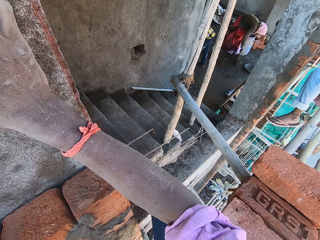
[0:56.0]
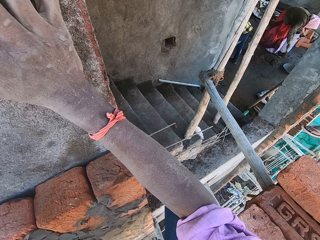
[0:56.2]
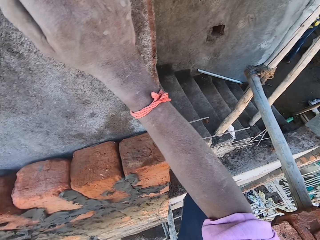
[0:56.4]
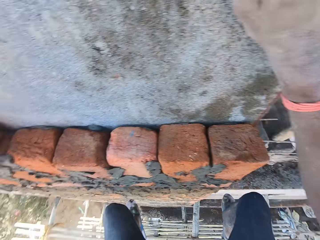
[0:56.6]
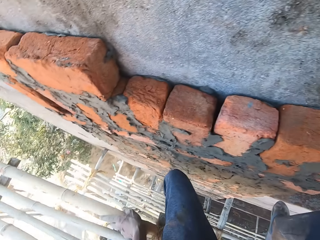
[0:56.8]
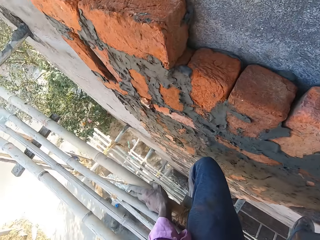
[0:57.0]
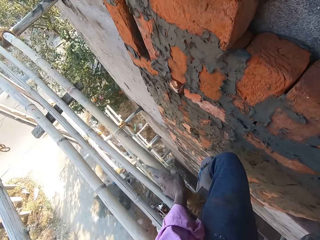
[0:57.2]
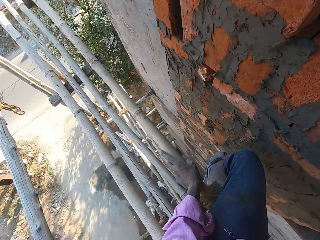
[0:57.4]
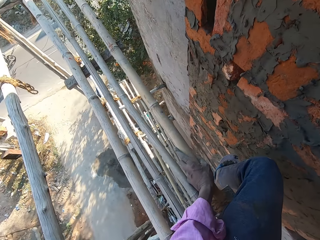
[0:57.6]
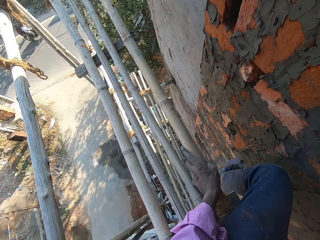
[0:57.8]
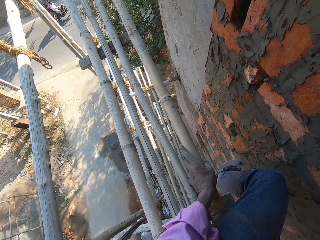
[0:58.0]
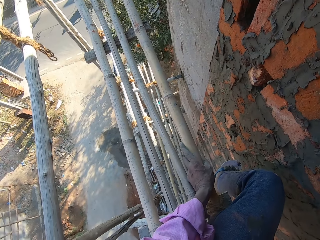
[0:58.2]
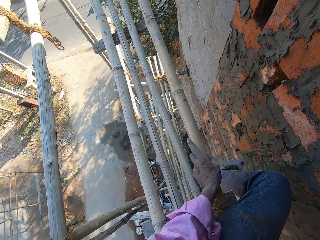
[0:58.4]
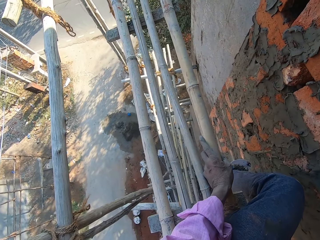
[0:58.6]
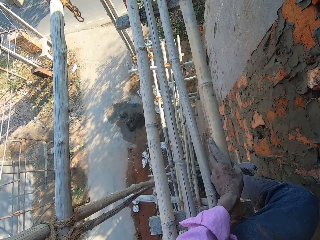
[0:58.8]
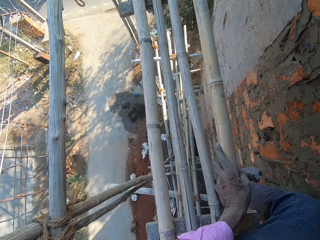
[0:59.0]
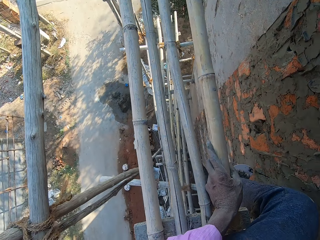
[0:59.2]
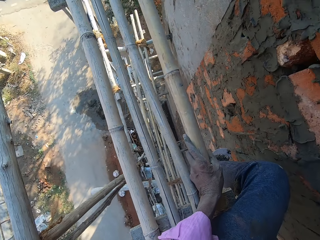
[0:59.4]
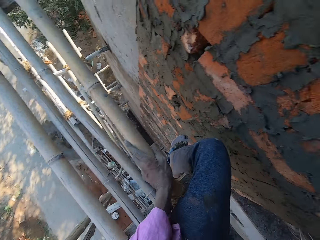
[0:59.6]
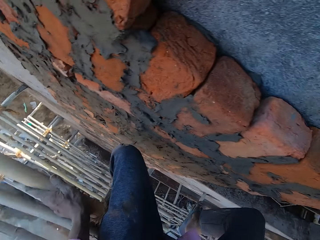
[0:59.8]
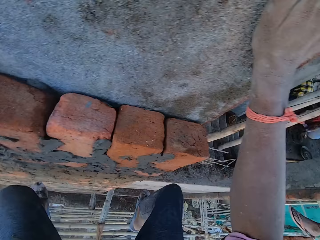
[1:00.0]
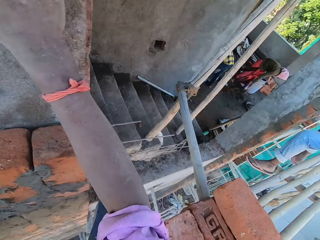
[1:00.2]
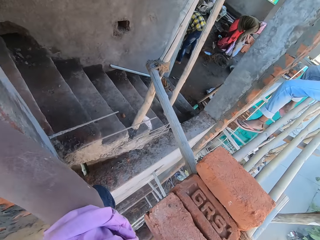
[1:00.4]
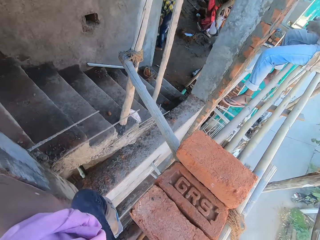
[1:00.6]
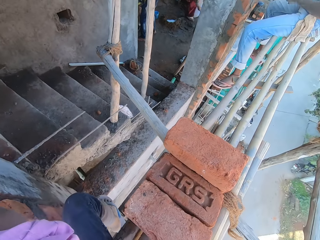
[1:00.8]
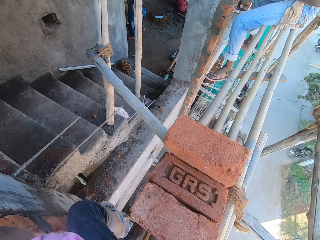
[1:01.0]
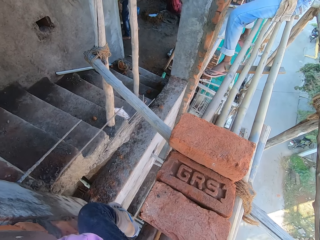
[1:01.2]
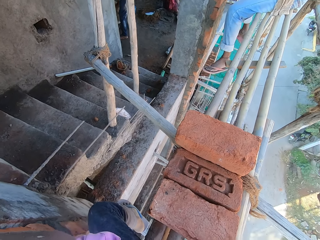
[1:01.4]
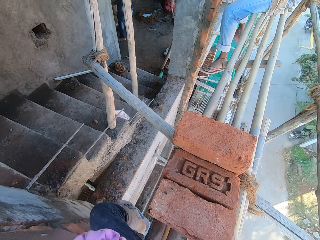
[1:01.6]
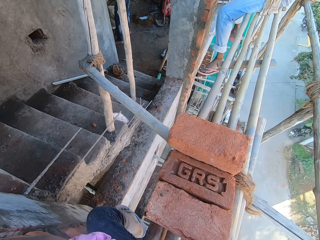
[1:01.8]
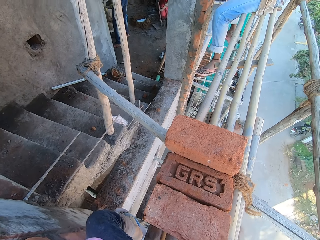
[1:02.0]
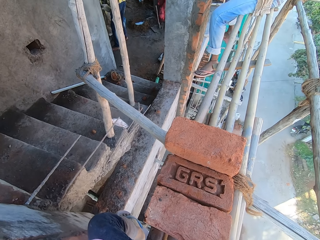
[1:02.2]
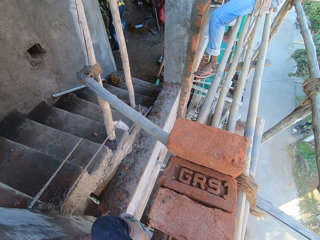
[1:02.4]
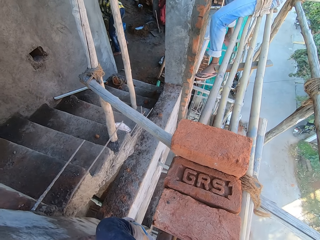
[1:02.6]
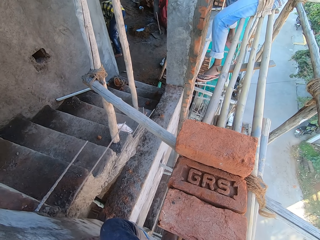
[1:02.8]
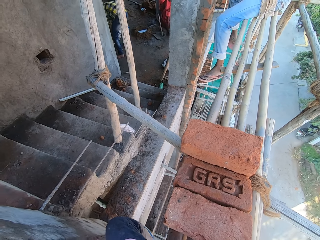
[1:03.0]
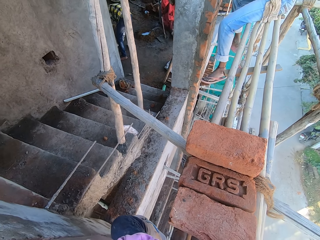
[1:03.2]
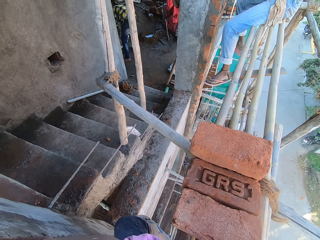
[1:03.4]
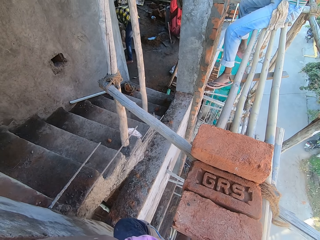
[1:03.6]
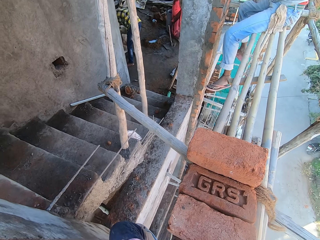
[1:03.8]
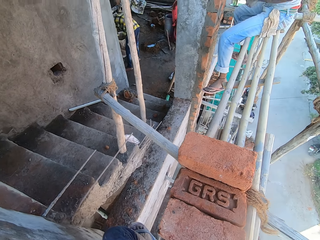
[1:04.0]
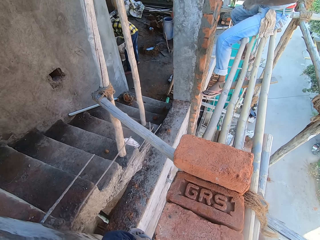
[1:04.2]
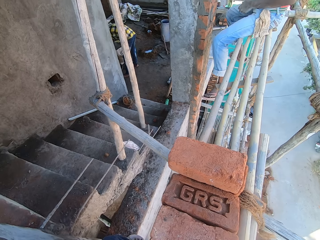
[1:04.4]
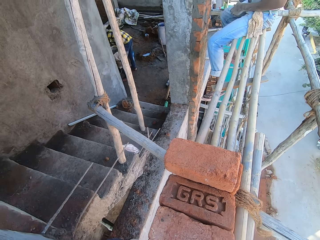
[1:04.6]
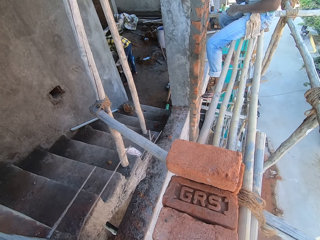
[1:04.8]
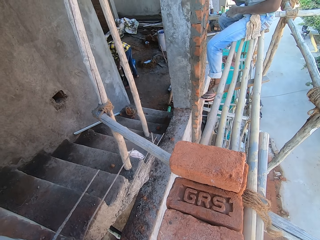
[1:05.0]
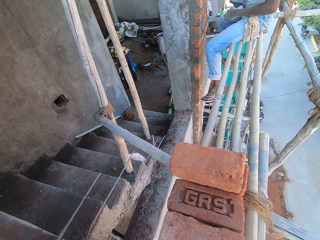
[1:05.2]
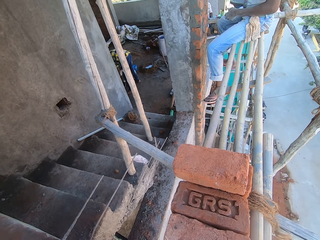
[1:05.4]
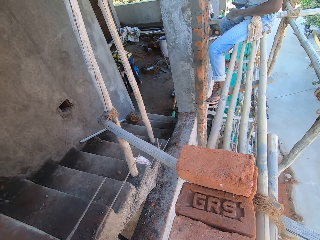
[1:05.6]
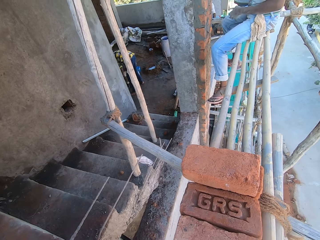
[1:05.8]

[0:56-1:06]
The camera wearer looks down. They interact with the man.

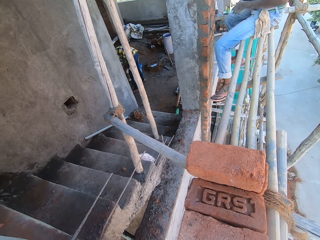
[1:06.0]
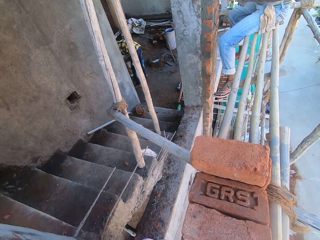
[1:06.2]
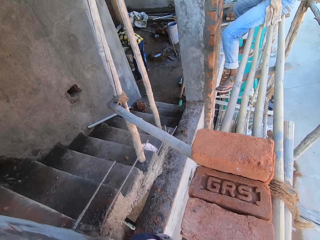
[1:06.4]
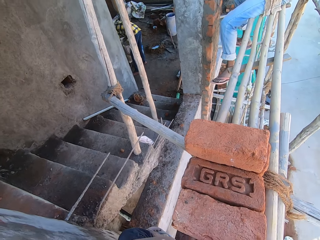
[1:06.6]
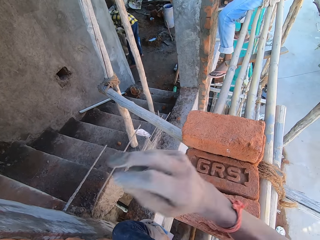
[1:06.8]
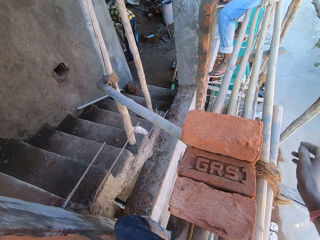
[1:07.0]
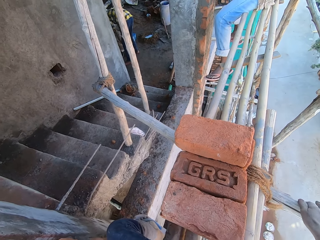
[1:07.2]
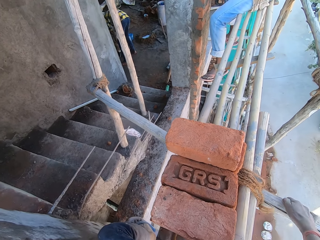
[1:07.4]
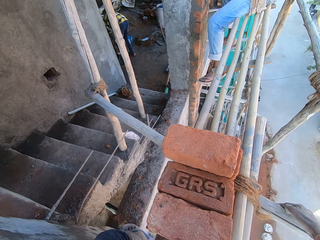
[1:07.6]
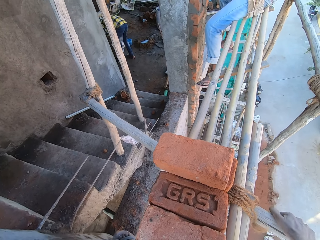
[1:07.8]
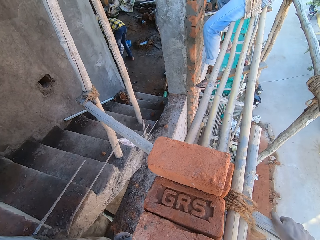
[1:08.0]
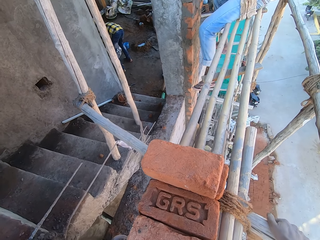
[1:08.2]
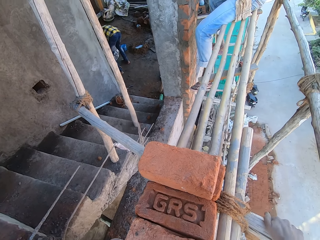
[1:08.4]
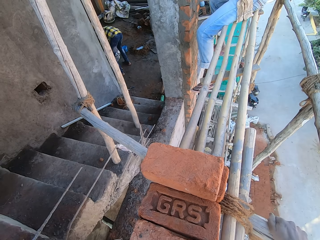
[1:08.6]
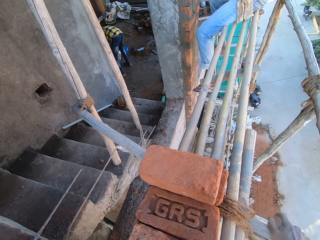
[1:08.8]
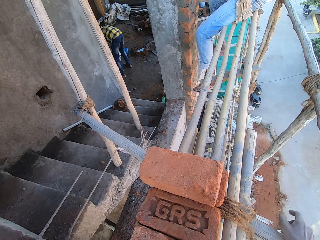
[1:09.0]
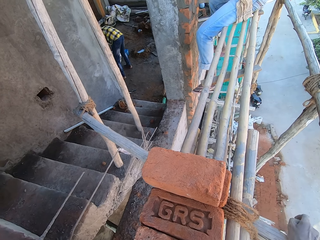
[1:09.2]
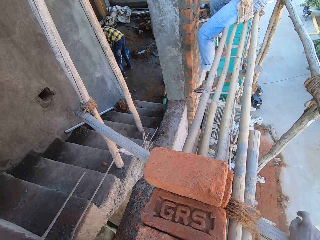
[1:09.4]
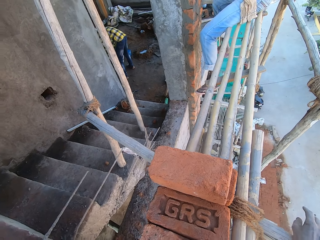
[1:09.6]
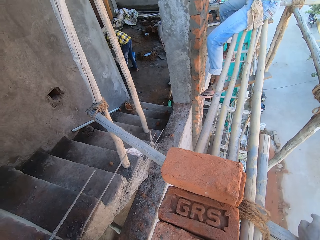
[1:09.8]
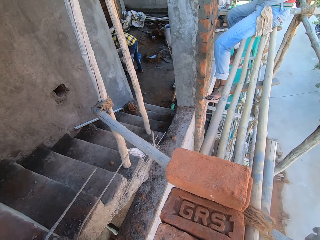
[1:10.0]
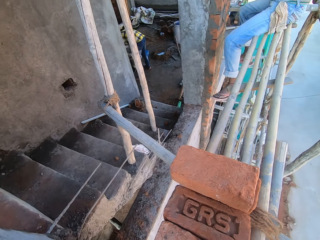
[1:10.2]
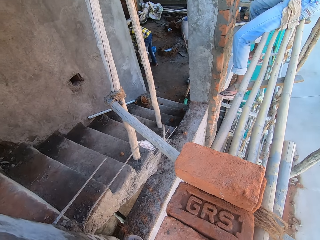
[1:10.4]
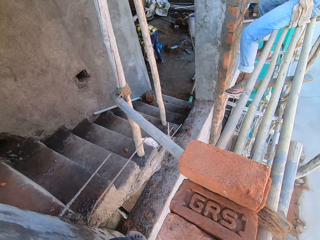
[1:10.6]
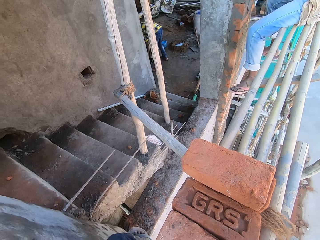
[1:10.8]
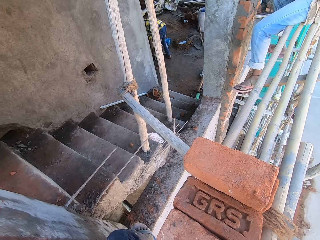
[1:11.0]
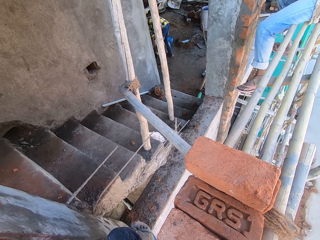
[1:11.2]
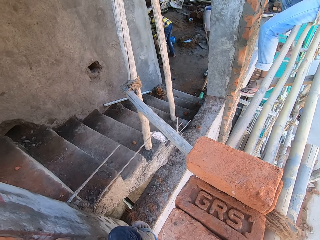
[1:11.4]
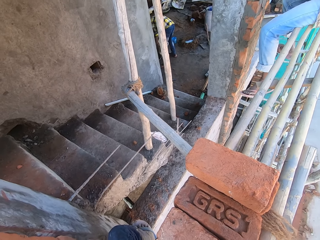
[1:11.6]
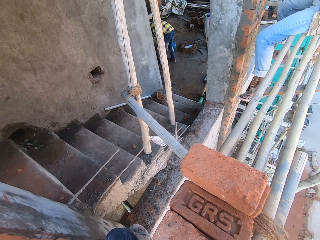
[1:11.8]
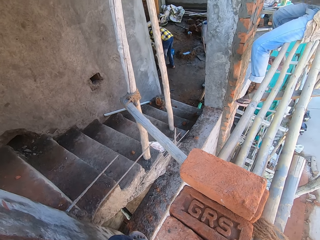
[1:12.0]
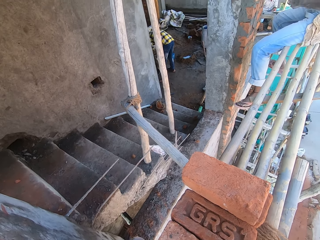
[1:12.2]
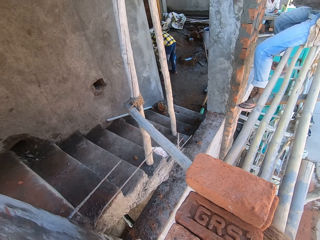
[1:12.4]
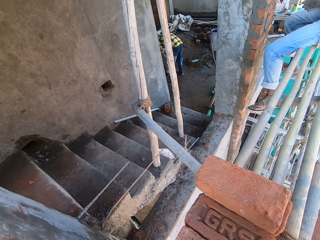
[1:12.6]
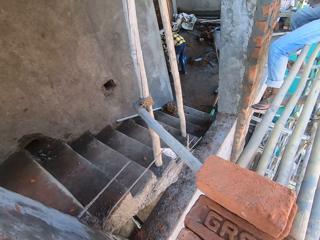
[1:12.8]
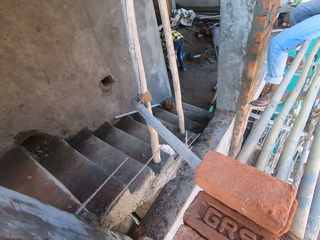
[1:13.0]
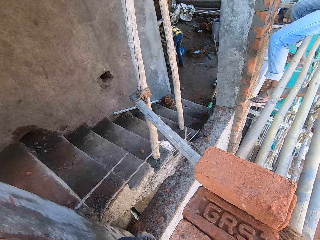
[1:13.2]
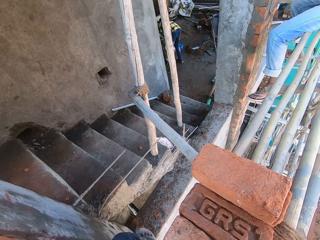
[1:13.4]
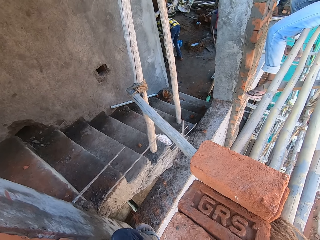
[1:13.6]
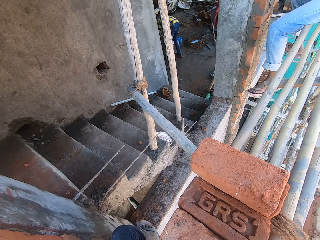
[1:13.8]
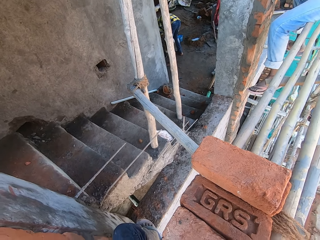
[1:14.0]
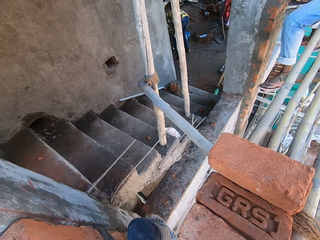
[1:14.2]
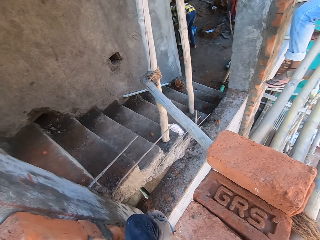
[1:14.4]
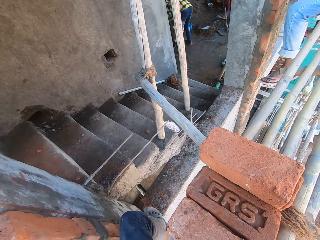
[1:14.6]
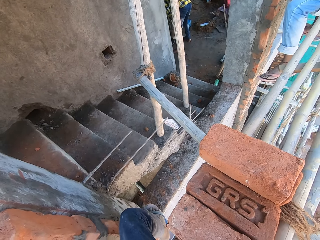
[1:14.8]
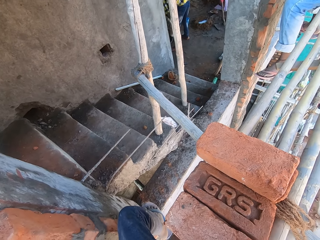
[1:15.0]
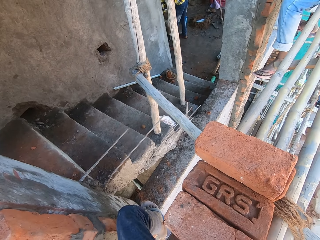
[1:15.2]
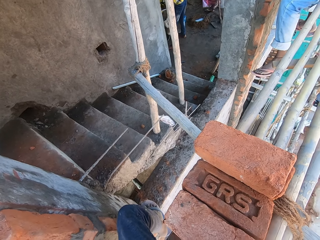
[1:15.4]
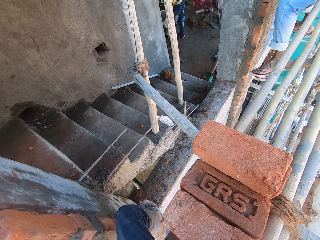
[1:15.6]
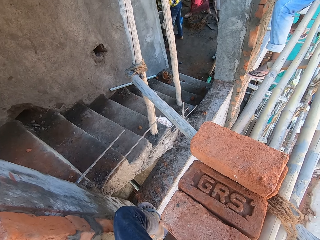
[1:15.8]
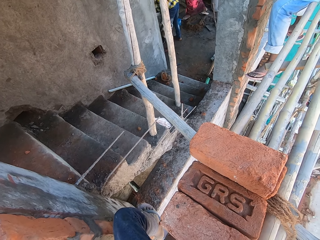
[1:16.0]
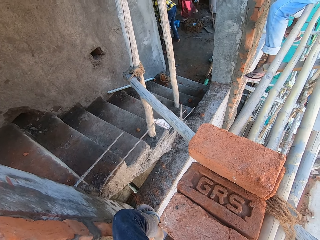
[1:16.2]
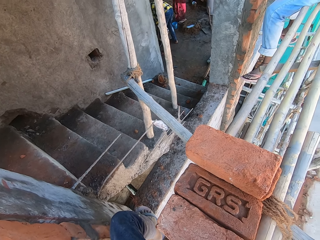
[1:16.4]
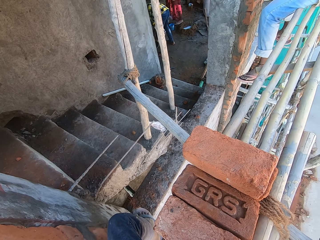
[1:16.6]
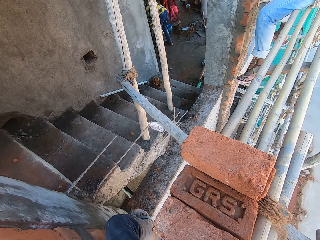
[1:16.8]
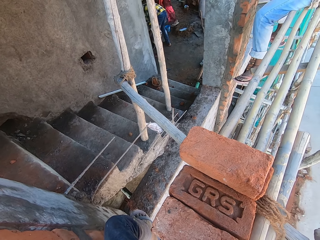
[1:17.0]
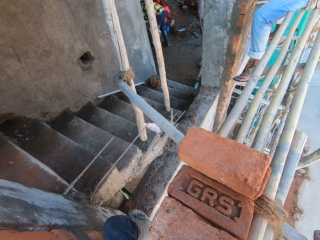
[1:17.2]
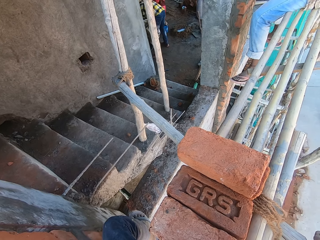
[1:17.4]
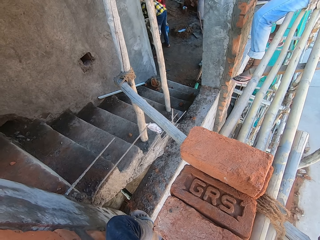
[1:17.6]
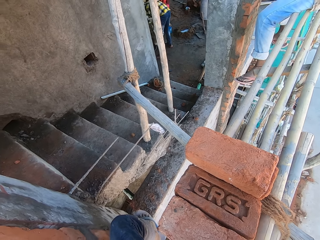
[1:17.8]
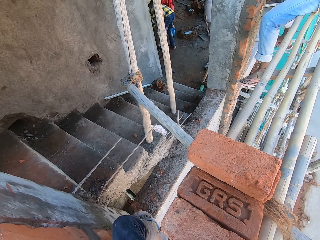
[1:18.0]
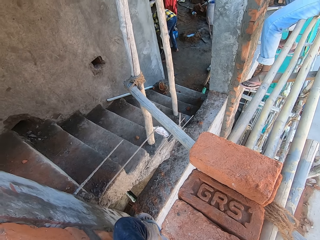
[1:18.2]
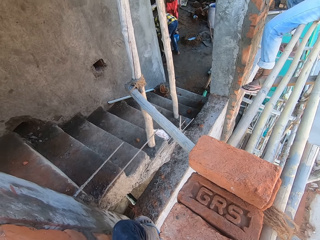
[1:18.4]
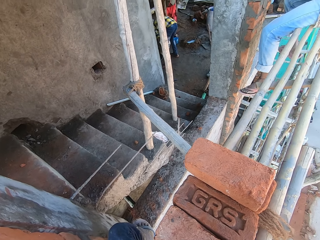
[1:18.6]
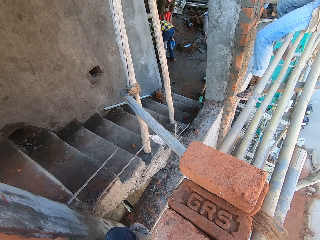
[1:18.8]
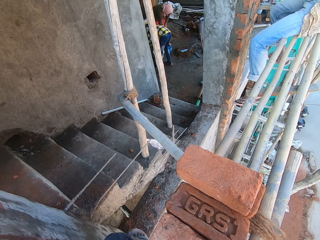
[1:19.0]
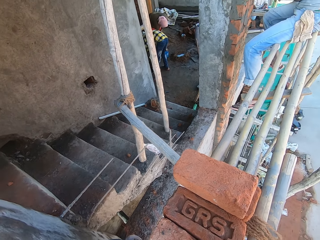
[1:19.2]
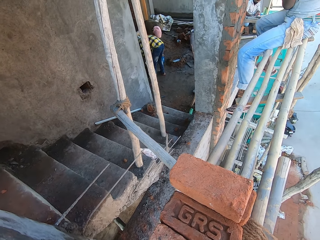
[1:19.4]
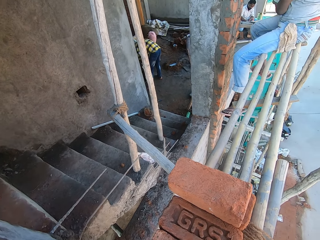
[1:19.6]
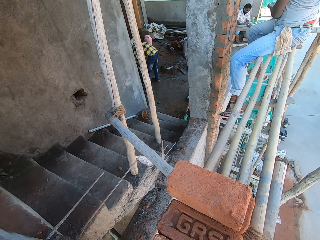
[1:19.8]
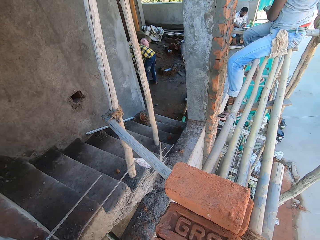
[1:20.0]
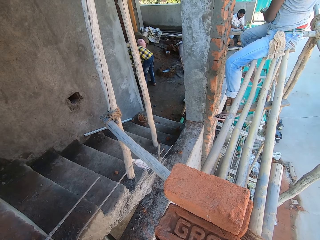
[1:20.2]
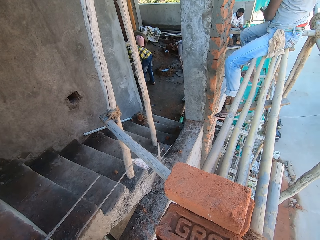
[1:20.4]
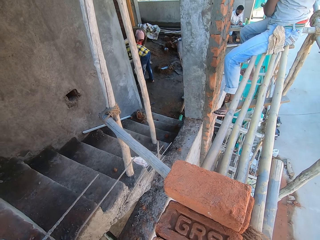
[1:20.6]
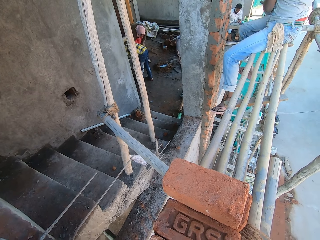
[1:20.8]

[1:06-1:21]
The camera wearer touches the wood. They talk with a man.
